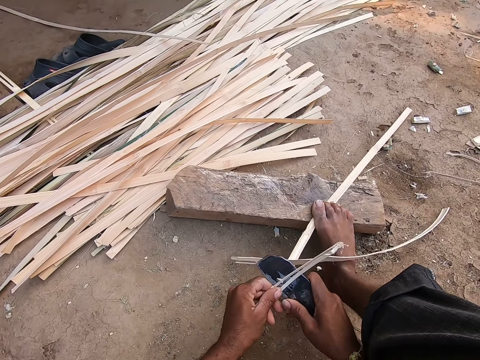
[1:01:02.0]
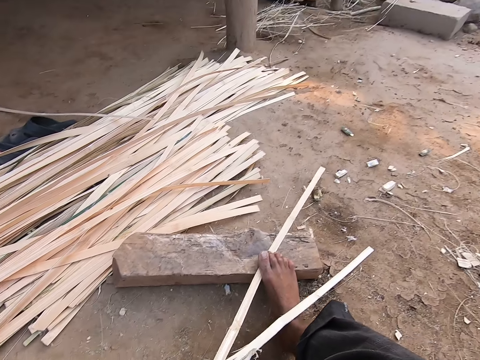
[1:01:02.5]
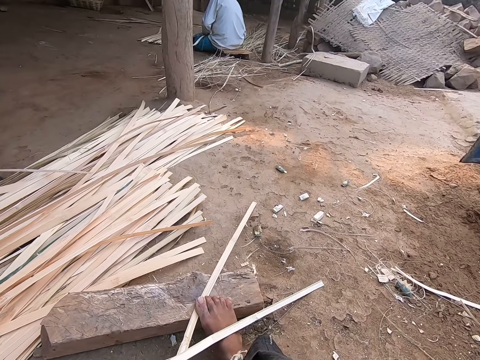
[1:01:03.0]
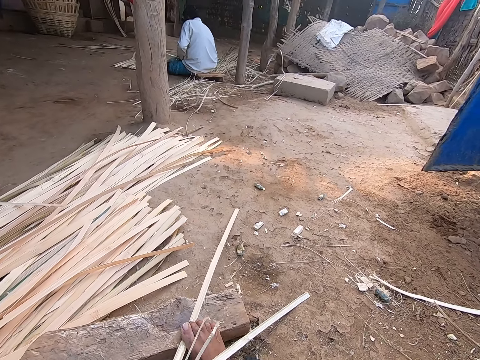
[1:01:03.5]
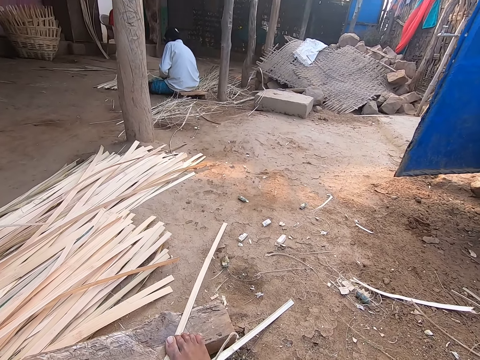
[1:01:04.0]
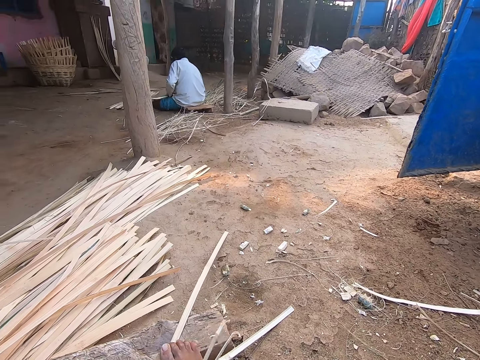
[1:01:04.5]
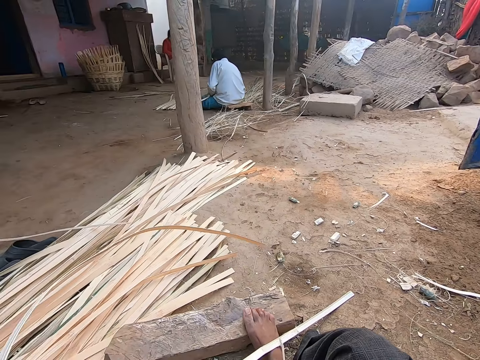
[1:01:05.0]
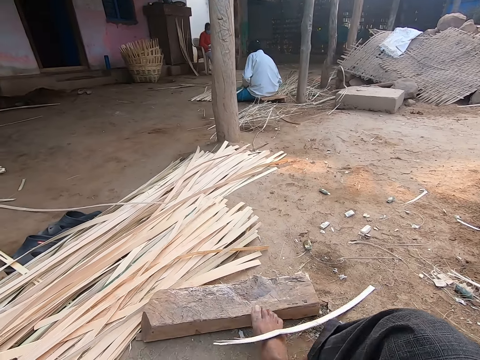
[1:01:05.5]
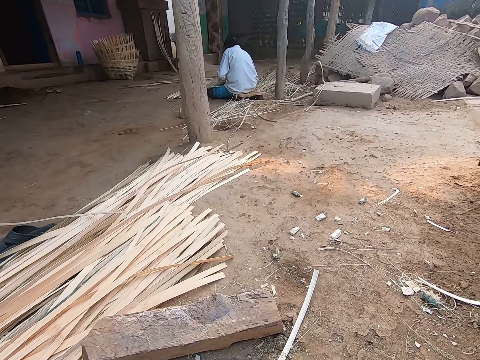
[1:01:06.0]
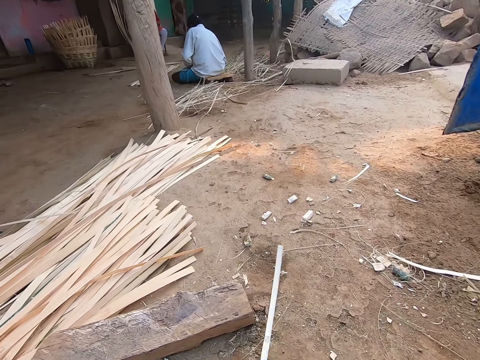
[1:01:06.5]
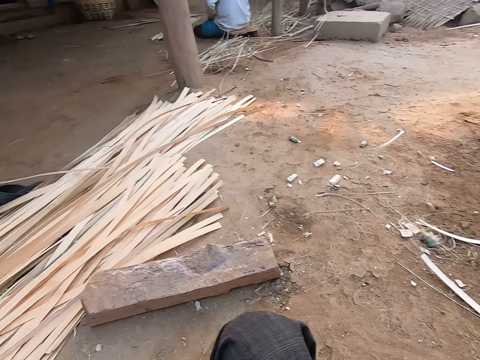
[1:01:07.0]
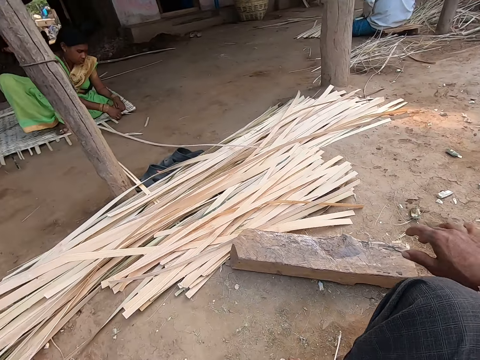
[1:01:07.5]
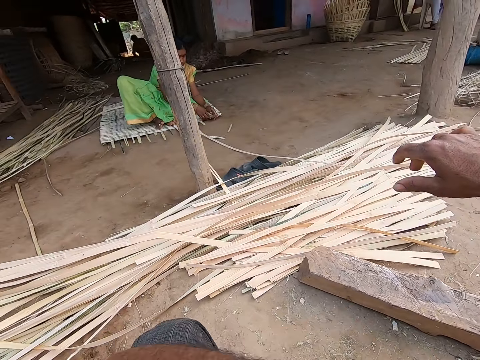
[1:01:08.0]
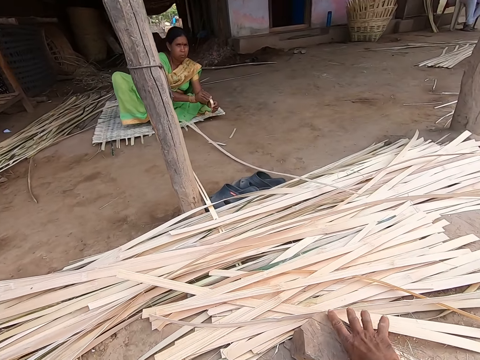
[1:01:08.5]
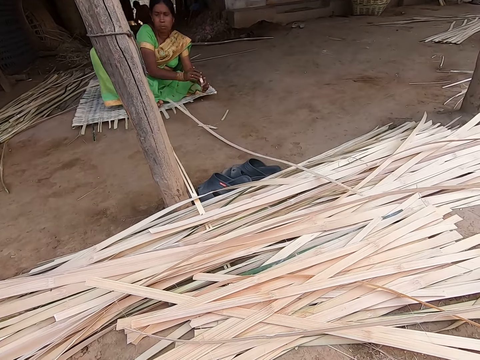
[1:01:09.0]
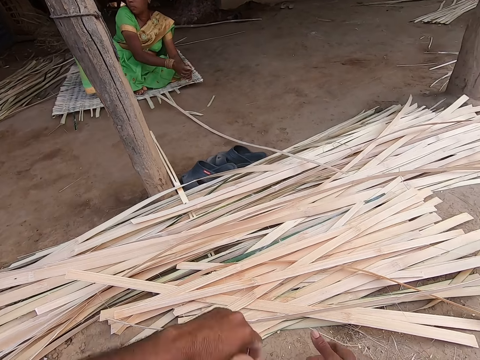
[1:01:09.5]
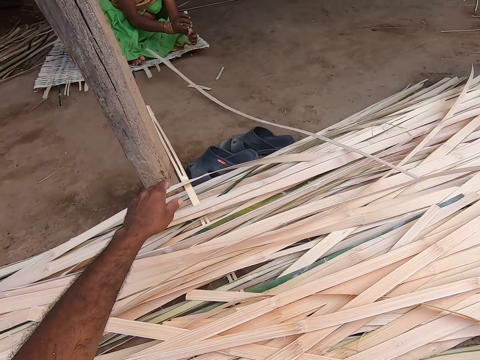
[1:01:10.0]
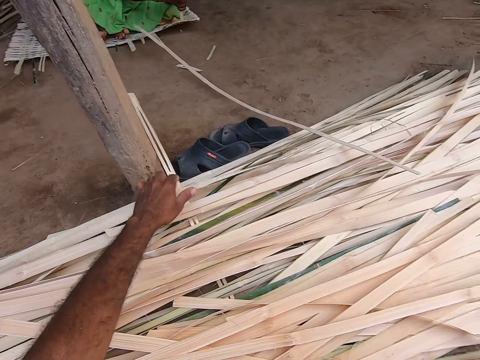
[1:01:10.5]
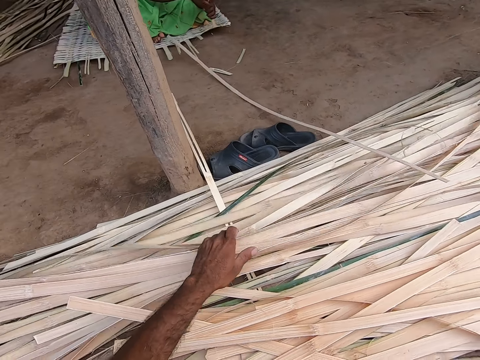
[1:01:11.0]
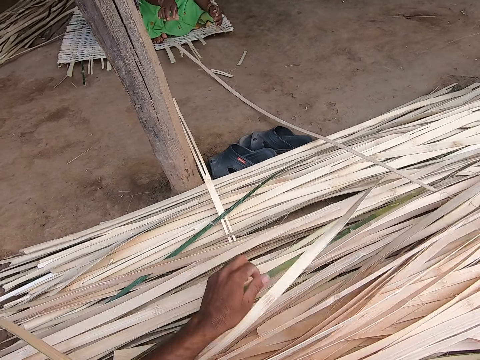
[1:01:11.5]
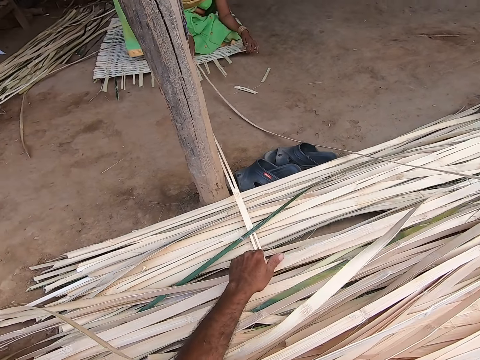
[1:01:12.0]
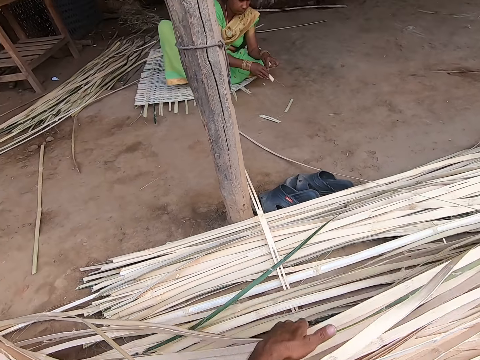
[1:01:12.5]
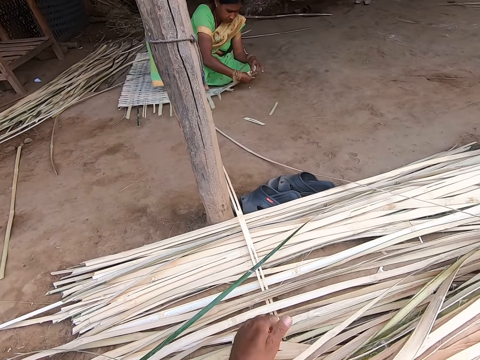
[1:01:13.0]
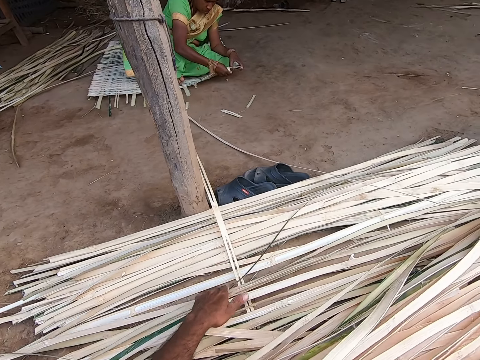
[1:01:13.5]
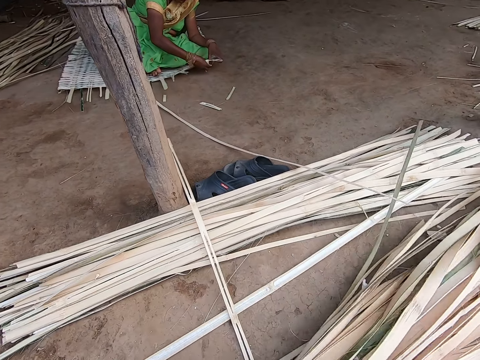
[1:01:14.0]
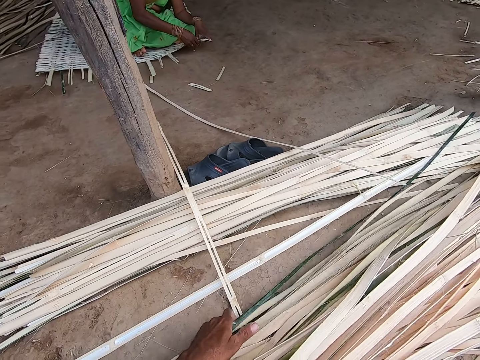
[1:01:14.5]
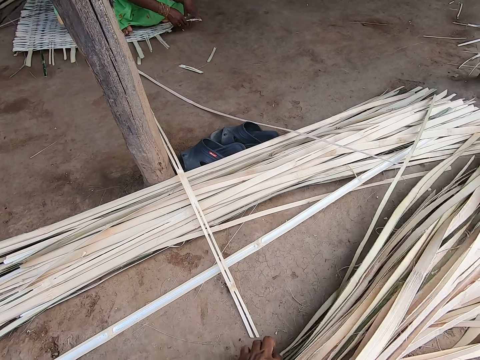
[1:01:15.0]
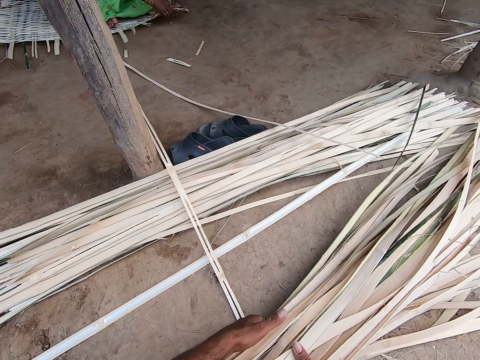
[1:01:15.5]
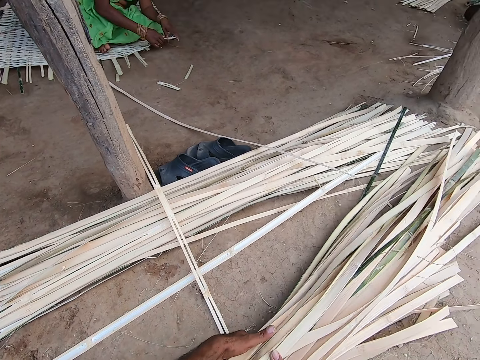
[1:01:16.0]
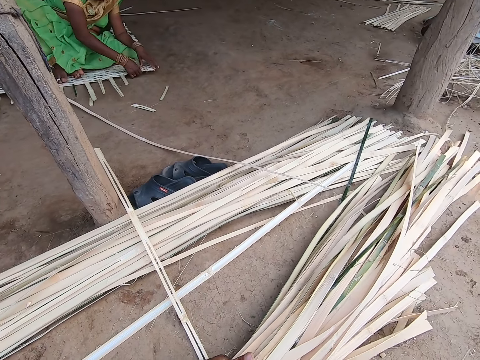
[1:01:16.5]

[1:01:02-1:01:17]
The camera wearer looks around. He throws the bamboo strip on the pack of bamboo strips on the ground with his left hand. He withdraws his right foot from the wood. He adjusts himself. He moves the wood aside with his right hand. He gathers some part of the bamboo strips on the ground with his hands. He moves a heap of Napier grass stems with his left hand. He converses with the woman.

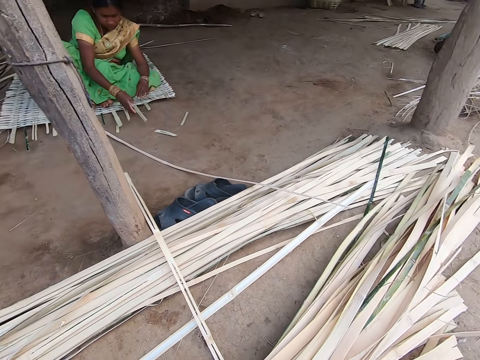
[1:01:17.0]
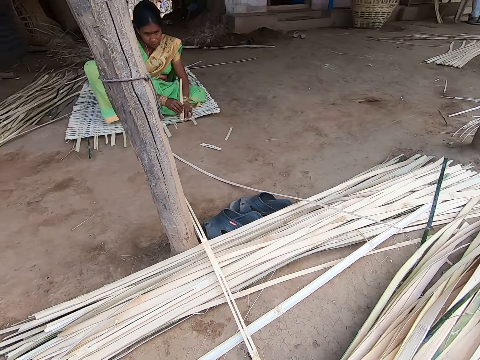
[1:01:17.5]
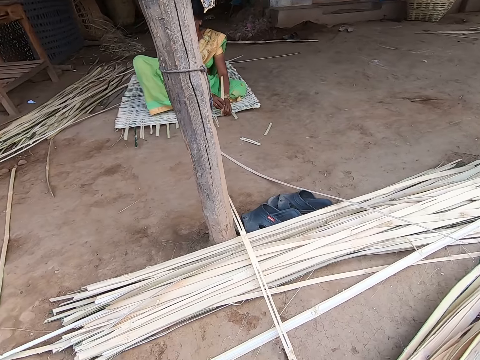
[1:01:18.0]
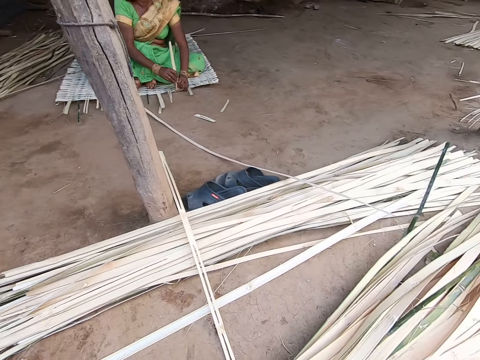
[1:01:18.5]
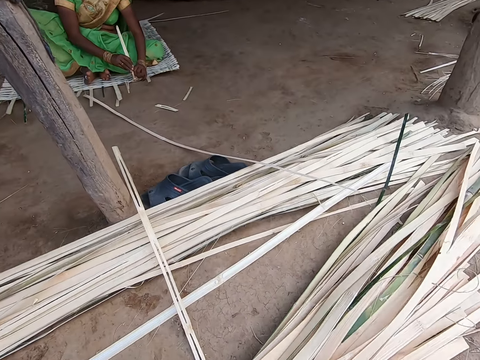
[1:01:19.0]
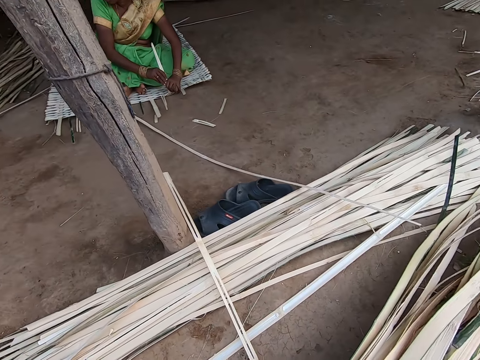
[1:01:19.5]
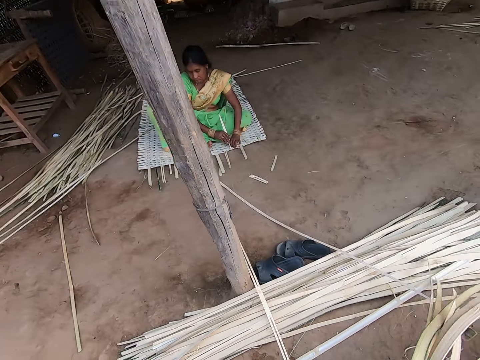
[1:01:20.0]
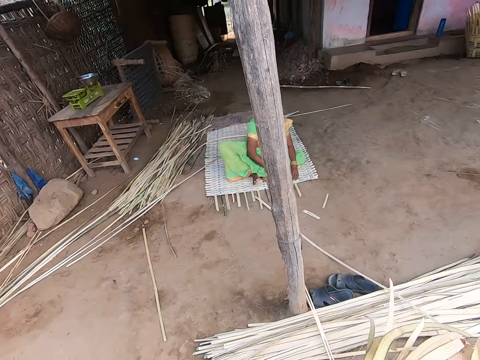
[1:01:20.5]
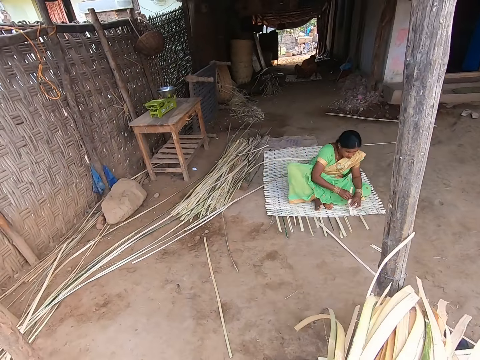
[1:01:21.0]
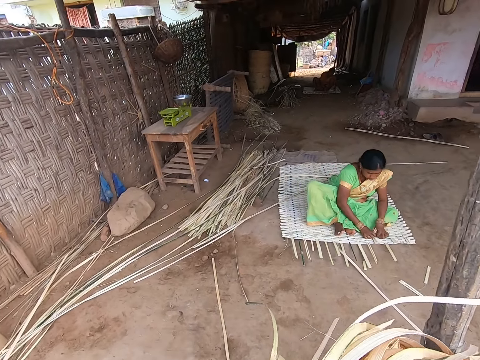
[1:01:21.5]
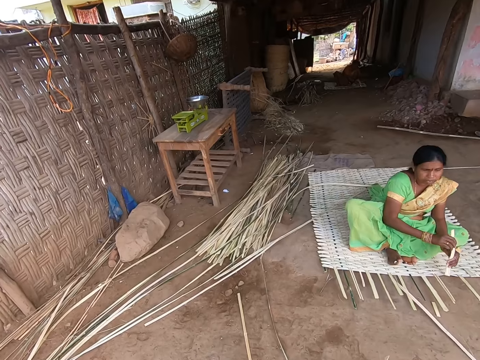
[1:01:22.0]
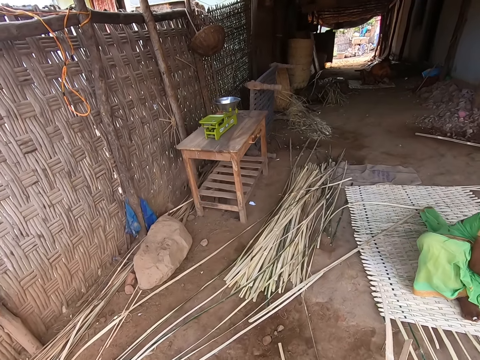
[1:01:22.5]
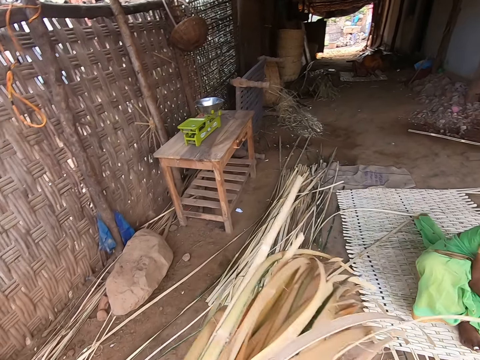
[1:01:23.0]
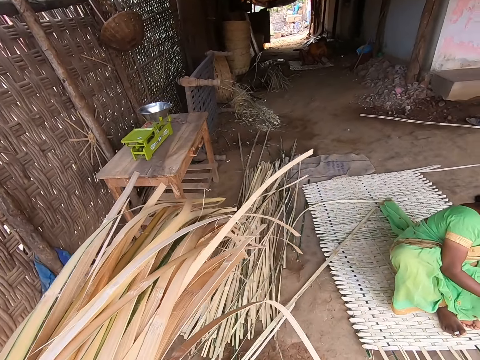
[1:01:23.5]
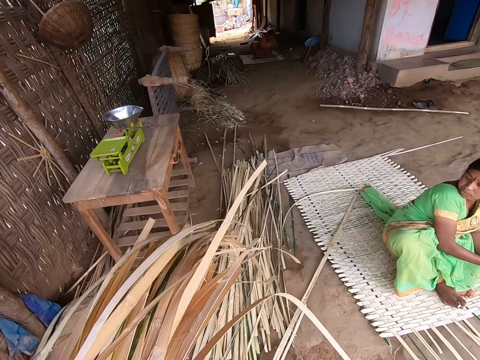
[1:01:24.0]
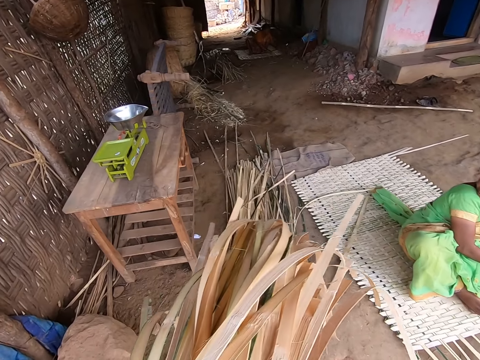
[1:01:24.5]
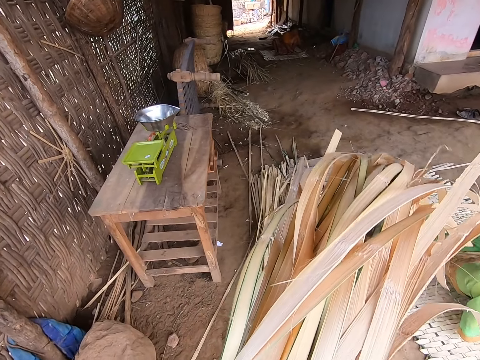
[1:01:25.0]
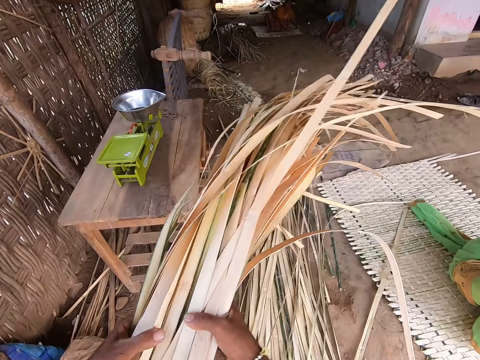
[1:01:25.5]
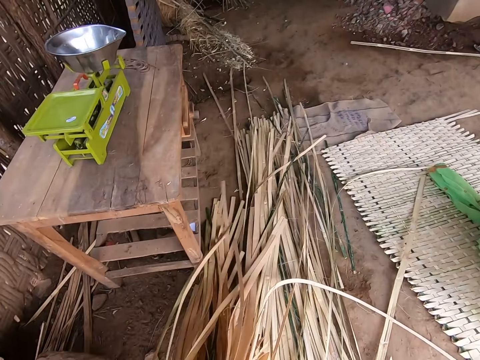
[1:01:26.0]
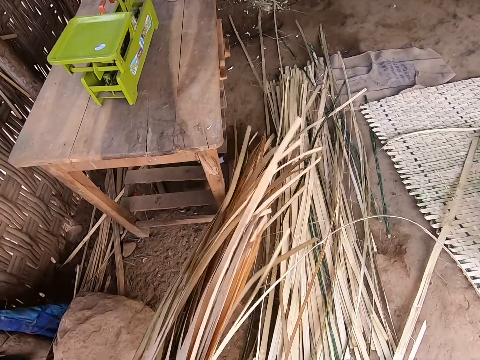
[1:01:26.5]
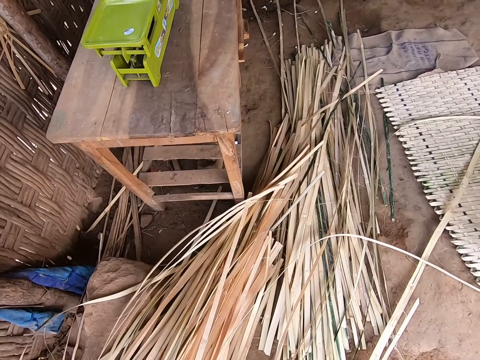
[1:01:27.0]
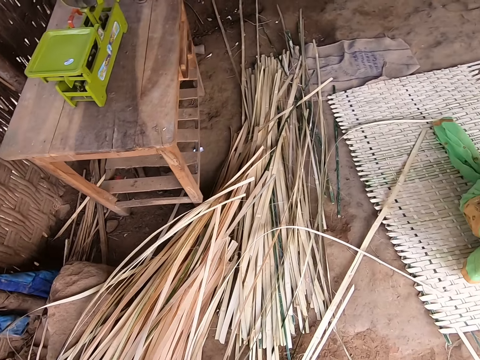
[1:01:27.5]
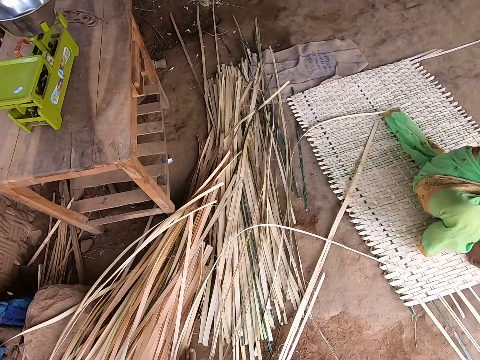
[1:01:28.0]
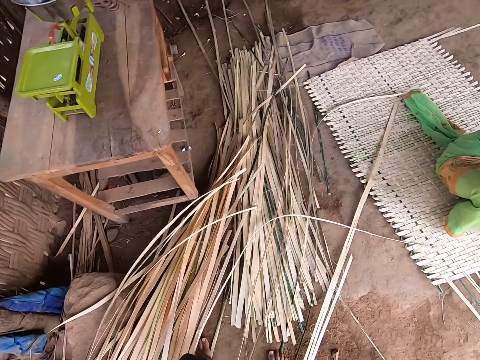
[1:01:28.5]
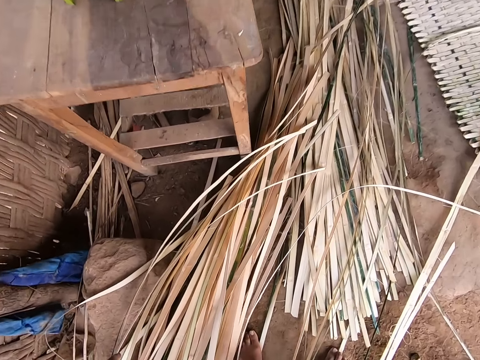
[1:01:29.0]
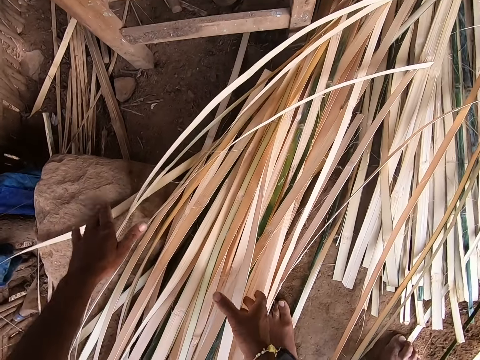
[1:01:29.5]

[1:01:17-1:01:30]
The camera wearer picks a heap of Napier grass stems with both hands. They drop the bamboo strips beside the woman.
